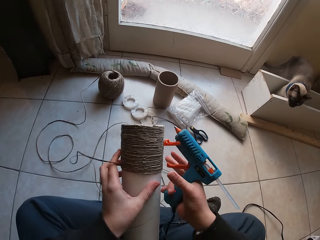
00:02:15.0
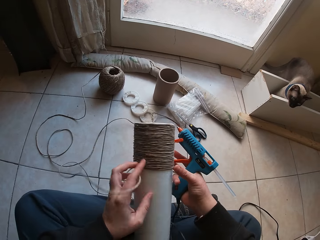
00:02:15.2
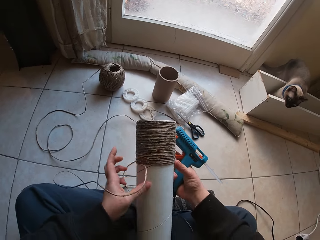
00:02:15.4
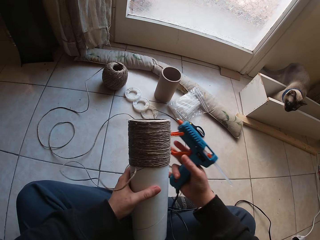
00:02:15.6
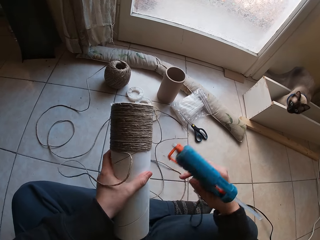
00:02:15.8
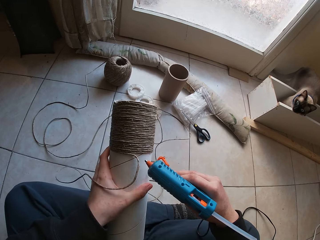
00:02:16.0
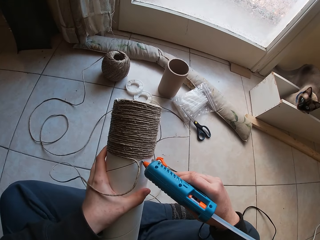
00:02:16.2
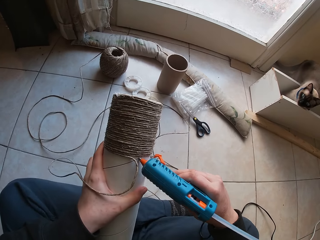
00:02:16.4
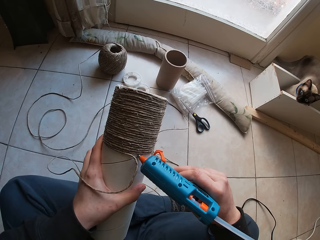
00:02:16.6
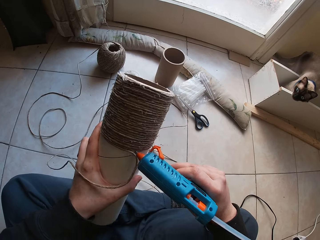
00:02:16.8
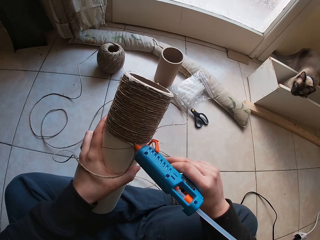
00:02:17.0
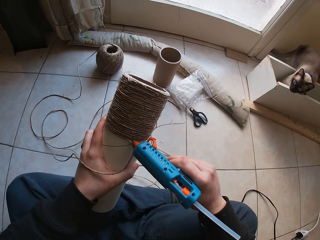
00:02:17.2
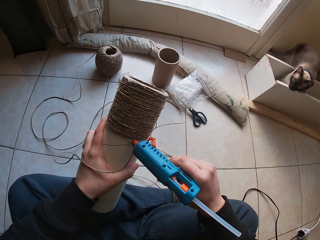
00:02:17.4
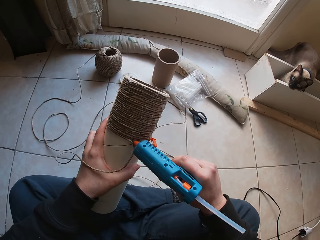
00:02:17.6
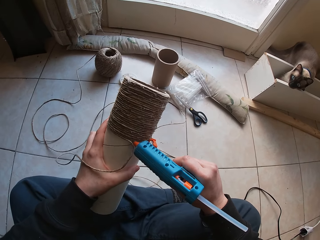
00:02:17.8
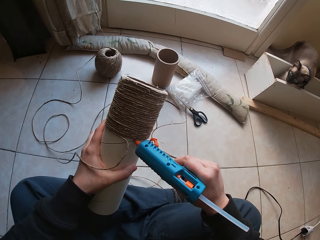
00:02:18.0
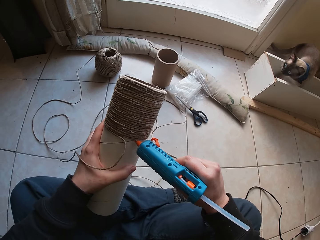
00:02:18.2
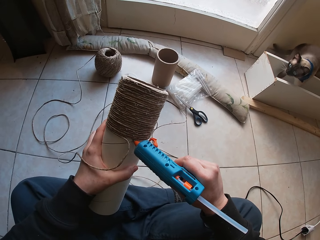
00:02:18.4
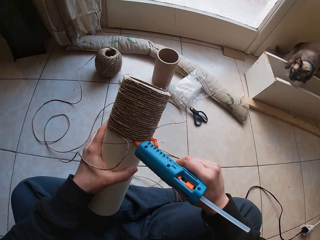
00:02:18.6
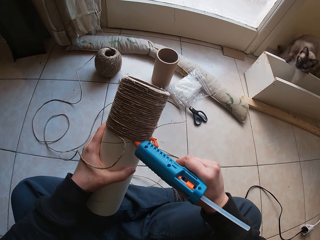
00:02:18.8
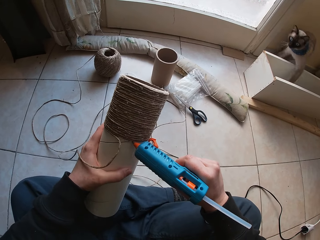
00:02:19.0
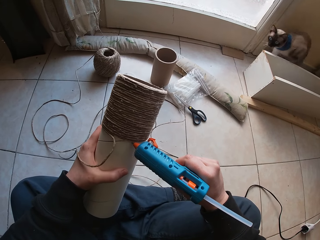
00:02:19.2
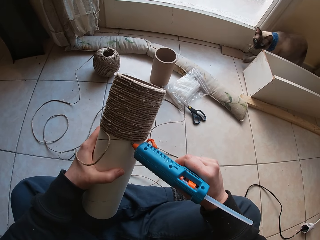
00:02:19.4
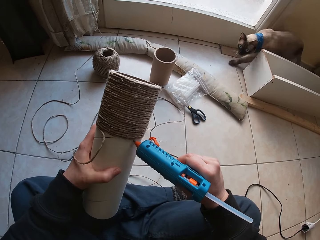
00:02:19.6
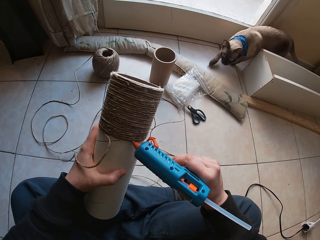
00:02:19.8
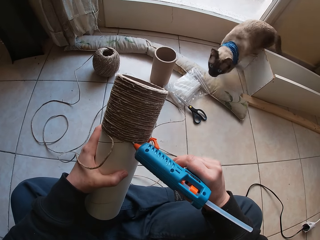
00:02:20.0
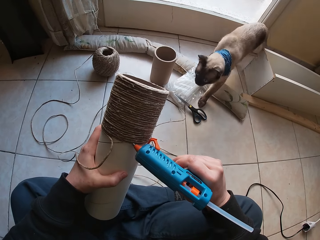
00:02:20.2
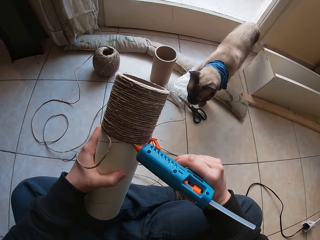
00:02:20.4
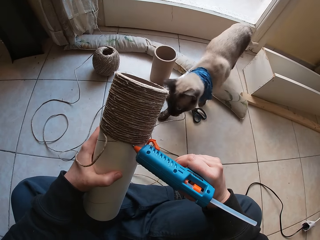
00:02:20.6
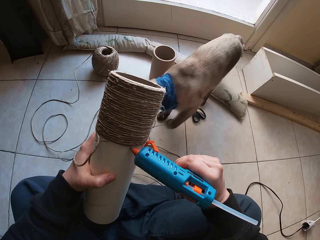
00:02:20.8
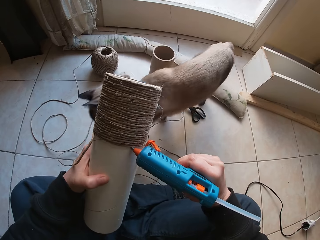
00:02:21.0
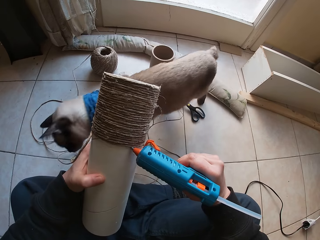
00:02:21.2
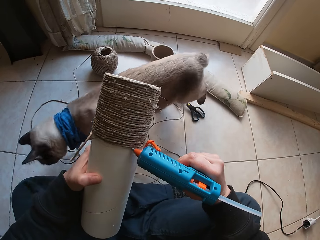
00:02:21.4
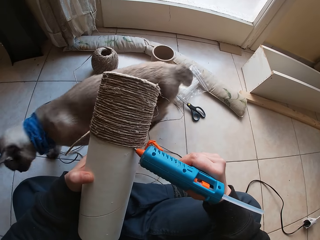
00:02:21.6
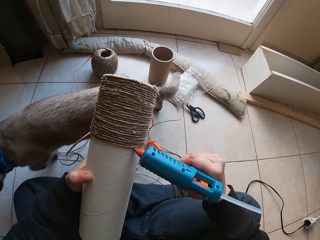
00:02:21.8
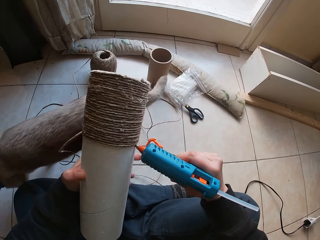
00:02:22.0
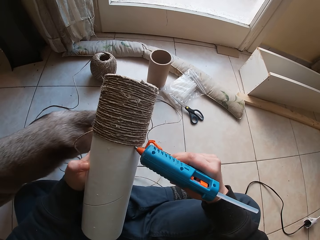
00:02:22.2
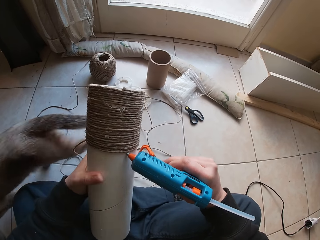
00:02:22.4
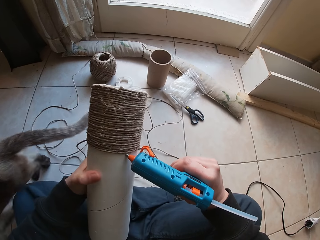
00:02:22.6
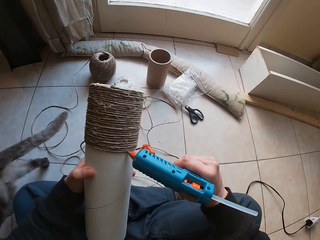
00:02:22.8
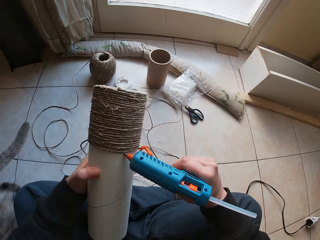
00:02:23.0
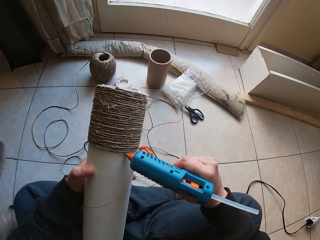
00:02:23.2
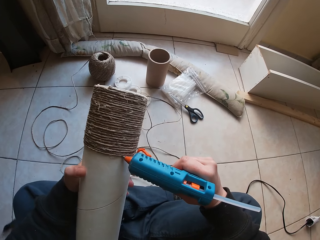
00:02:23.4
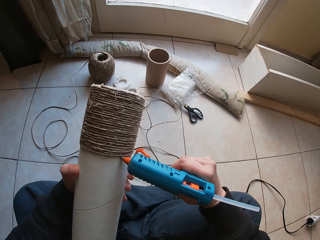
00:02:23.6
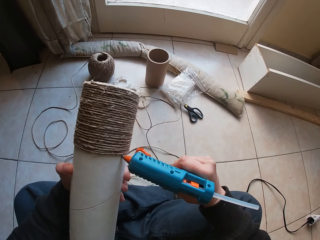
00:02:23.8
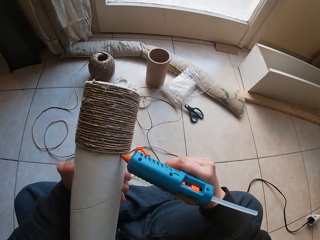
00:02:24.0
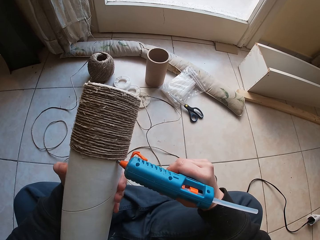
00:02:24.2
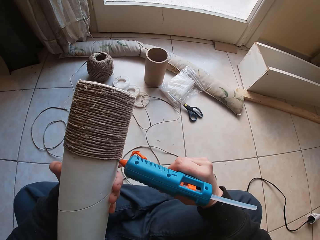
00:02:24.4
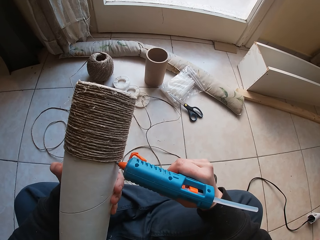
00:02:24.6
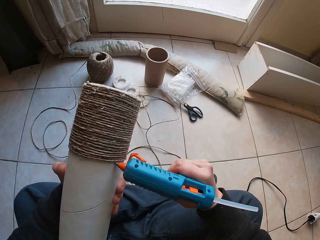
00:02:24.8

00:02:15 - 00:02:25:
The camera wearer applies glue on the cardboard tube through the glue gun in his right hand. The cat walks past the camera wearer.

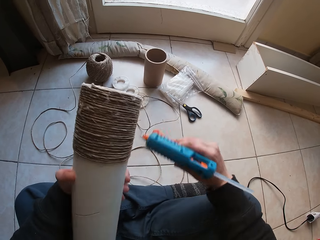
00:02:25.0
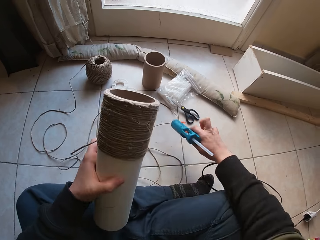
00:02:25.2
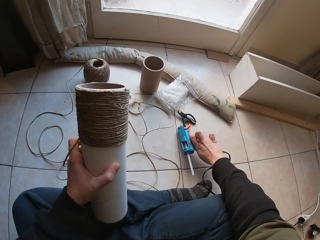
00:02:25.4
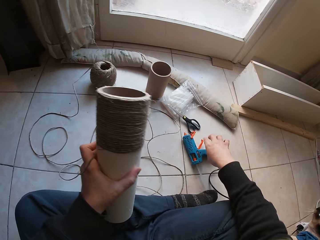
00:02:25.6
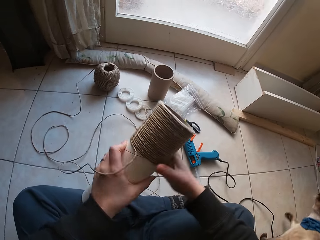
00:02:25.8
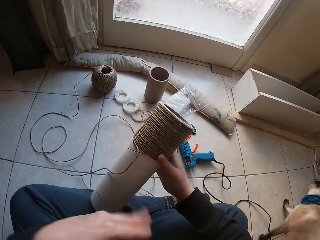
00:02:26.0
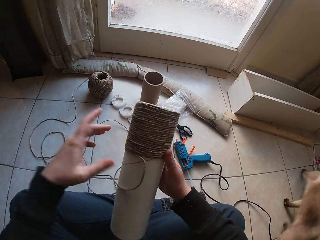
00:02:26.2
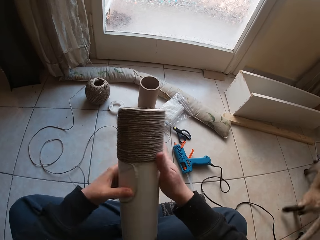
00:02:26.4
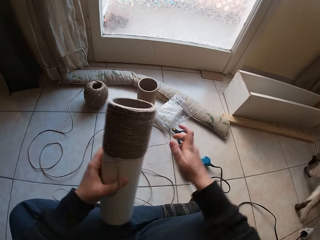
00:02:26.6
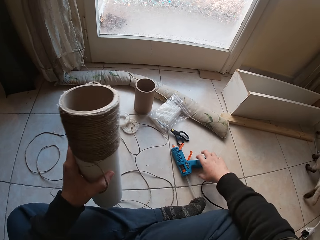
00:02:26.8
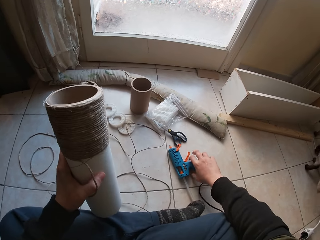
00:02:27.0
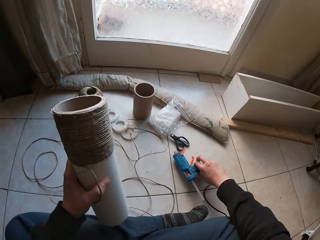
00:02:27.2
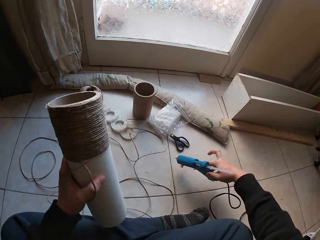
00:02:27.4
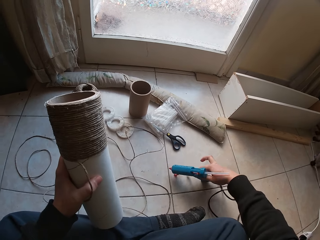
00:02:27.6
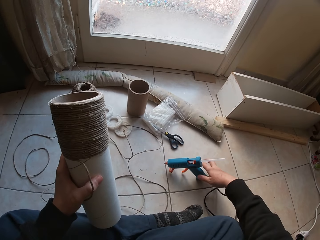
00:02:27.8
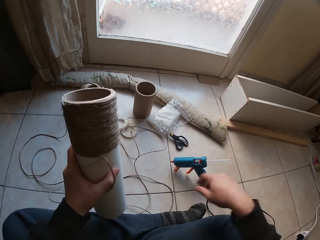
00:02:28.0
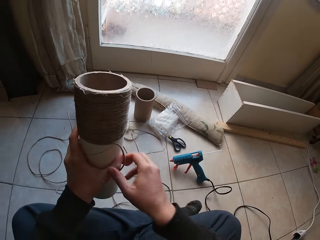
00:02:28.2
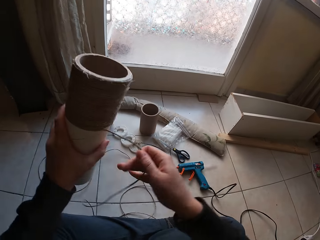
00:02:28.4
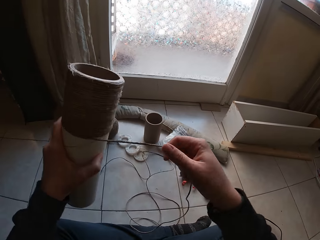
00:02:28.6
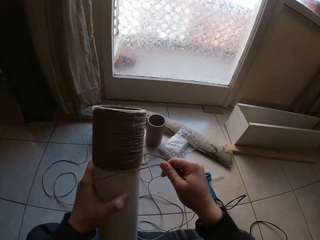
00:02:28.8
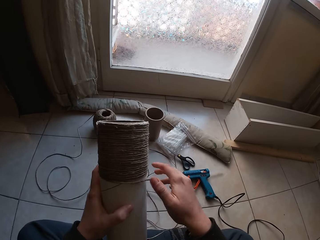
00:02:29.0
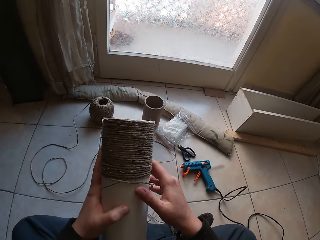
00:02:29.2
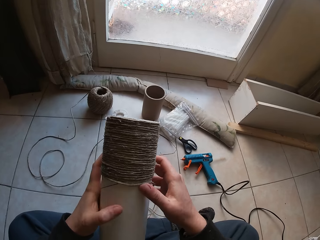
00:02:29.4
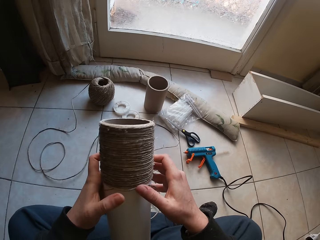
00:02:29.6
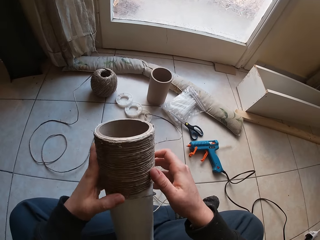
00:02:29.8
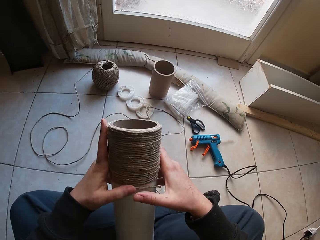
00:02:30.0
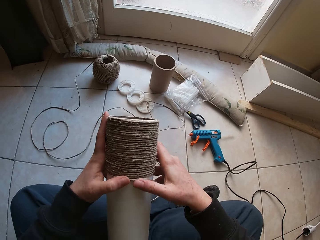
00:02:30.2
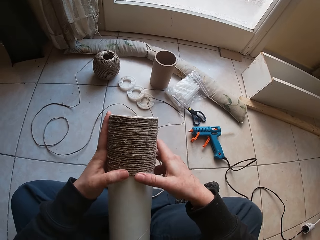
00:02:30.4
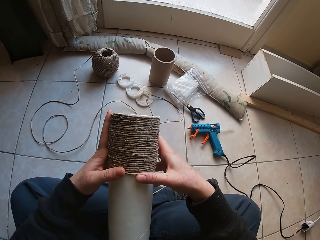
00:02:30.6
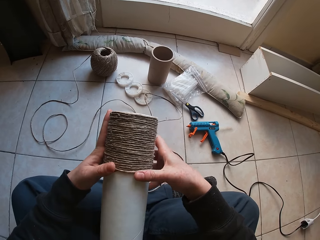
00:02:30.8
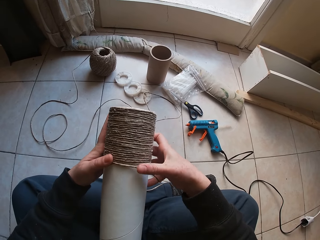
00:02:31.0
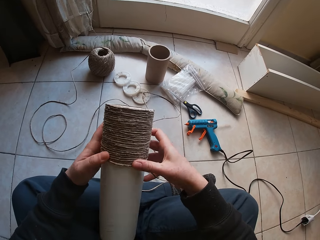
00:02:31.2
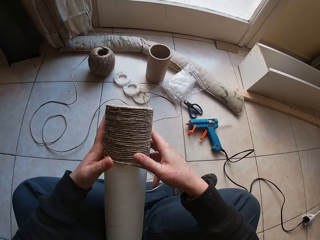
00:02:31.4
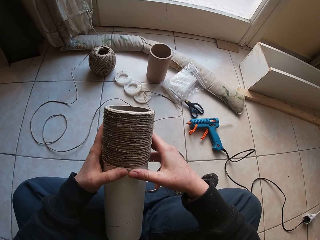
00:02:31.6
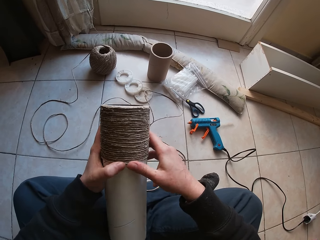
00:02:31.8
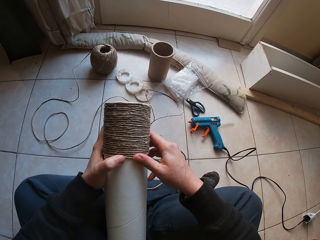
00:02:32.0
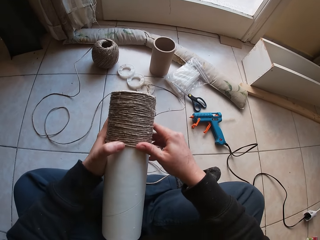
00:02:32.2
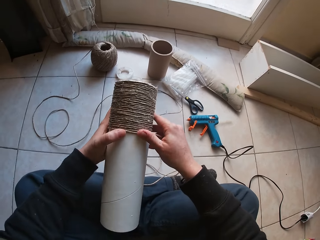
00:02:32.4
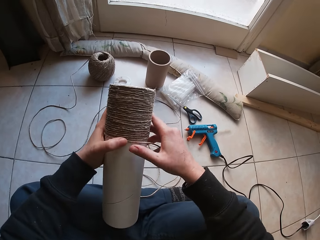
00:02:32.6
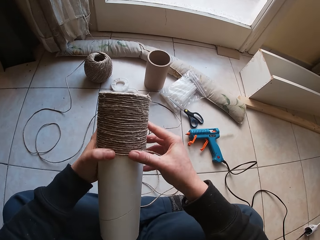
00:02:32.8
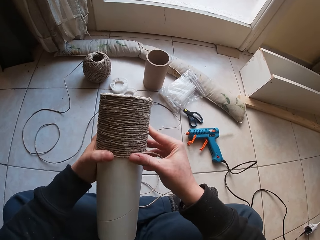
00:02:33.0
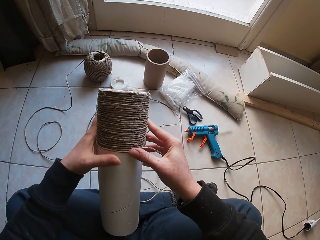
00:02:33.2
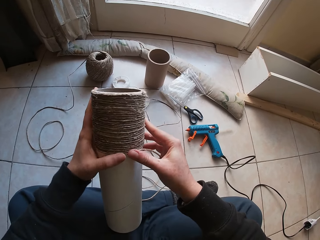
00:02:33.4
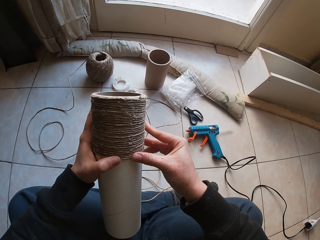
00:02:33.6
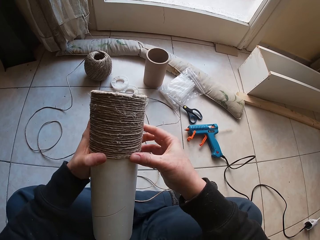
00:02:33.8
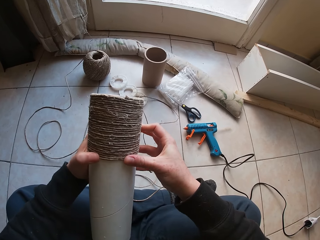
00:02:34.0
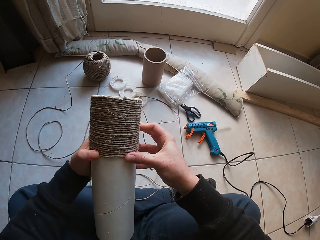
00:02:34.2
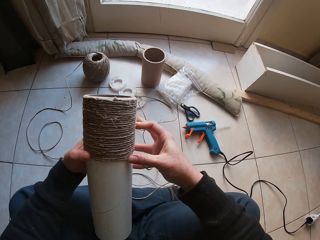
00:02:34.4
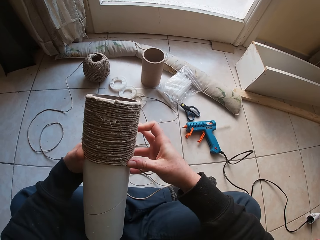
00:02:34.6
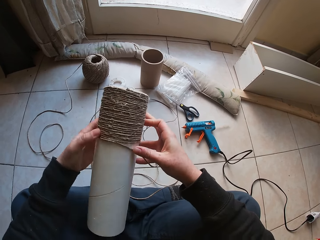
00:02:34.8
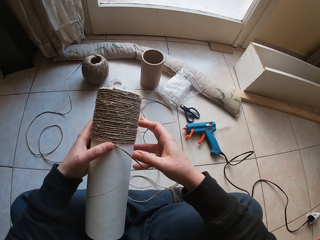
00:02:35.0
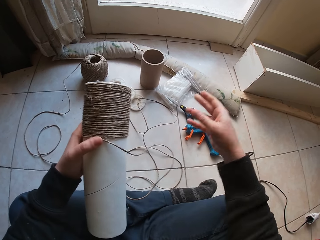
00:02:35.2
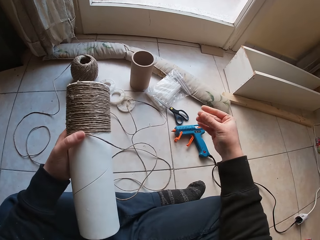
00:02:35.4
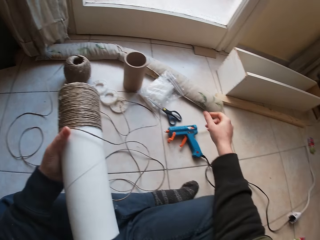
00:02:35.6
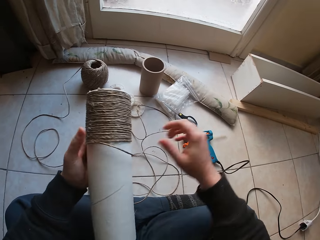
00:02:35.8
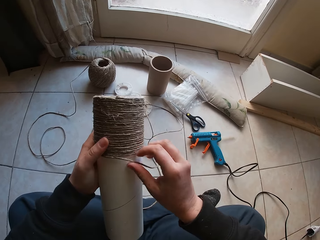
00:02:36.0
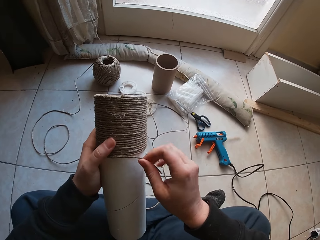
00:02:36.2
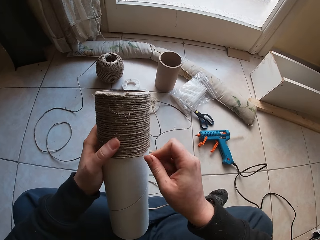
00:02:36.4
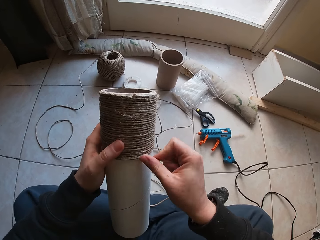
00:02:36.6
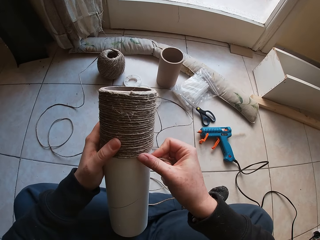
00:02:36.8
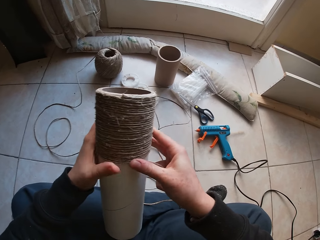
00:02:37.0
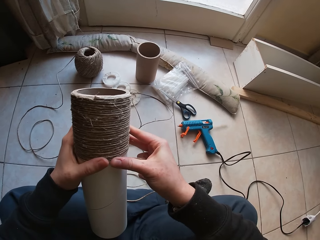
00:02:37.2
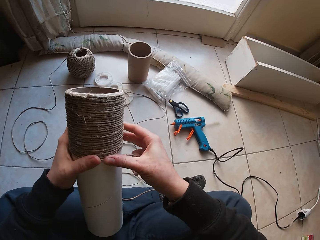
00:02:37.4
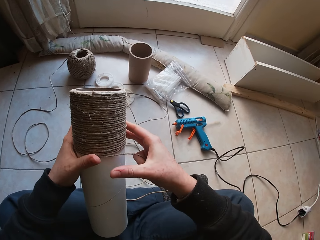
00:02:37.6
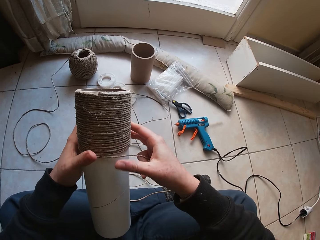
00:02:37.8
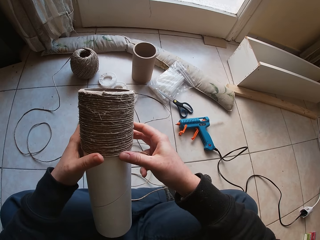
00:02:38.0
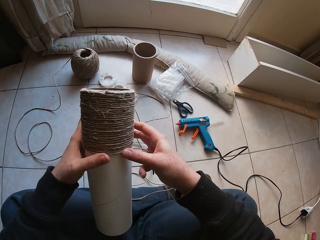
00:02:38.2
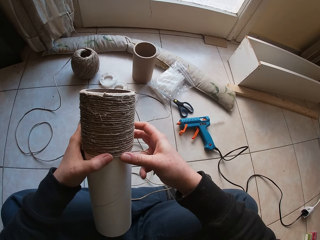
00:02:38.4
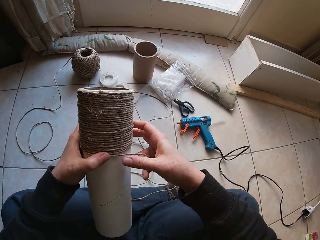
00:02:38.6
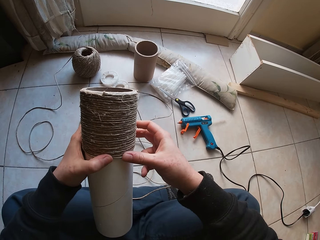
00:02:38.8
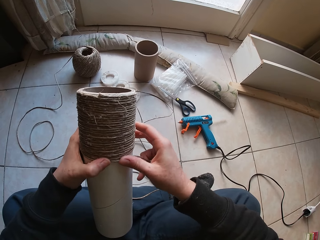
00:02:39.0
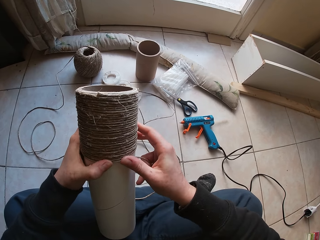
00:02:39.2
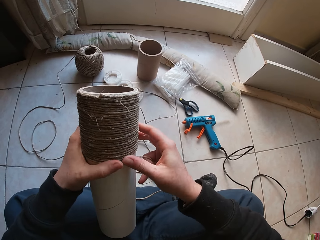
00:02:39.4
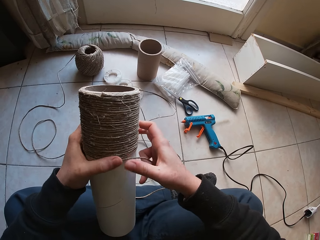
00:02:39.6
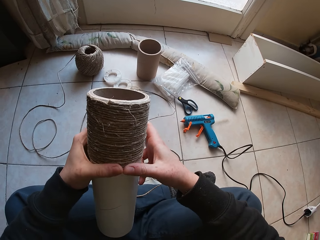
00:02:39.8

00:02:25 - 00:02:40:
The camera wearer drops the glue gun in his right hand on the floor. He holds the cardboard tube with his right hand. He holds the cardboard tube on the floor with his left hand. He takes the glue gun on the floor with his right hand. He drops the glue gun in his right hand on the floor. He holds the twine strand of the cardboard tube with his right hand. He holds the cardboard tube with both hands. He winds the twine strand on the glue on the cardboard tube with both hands.
